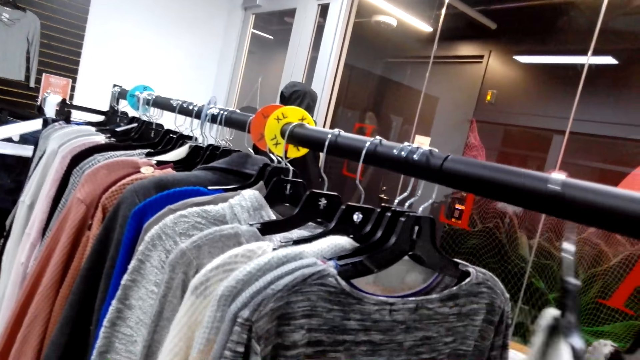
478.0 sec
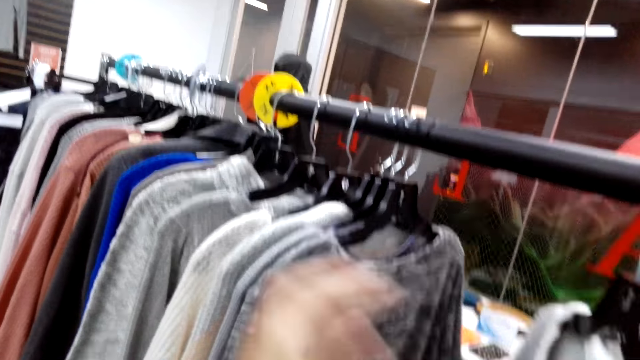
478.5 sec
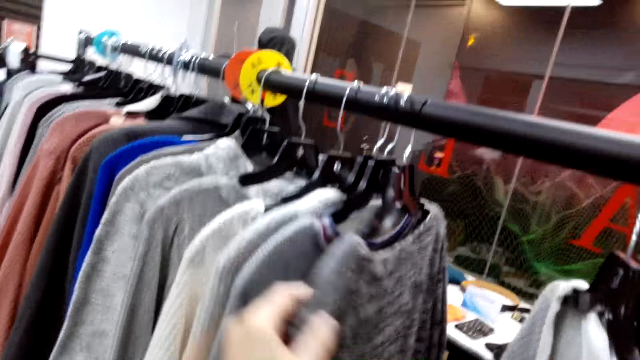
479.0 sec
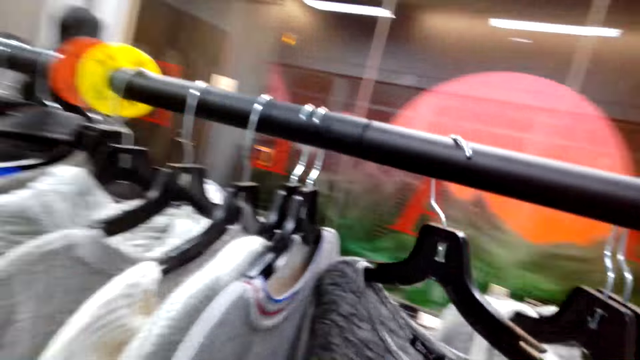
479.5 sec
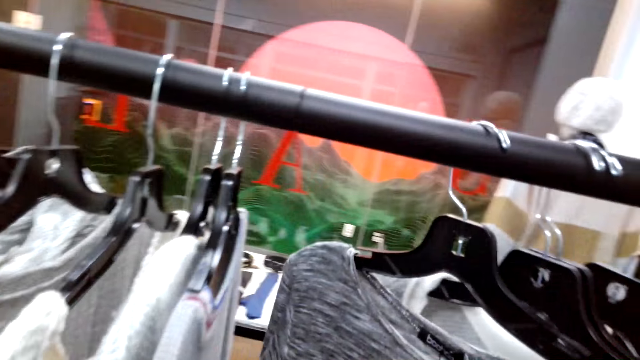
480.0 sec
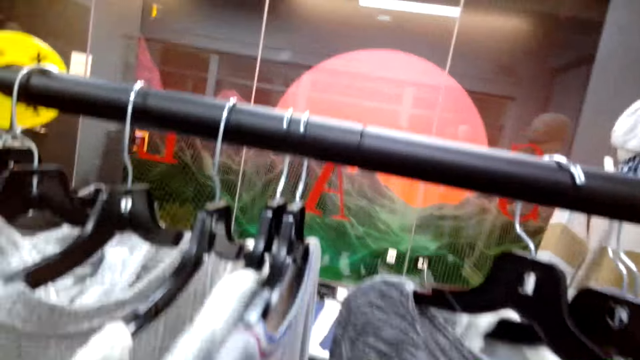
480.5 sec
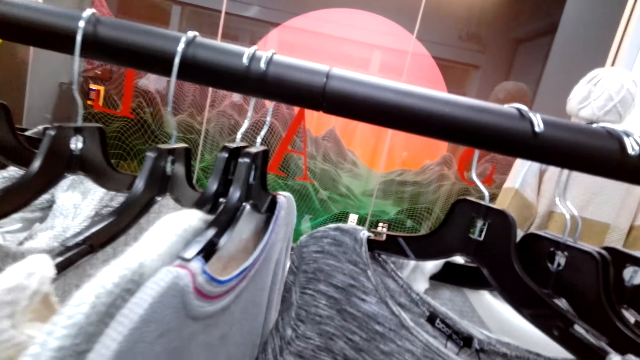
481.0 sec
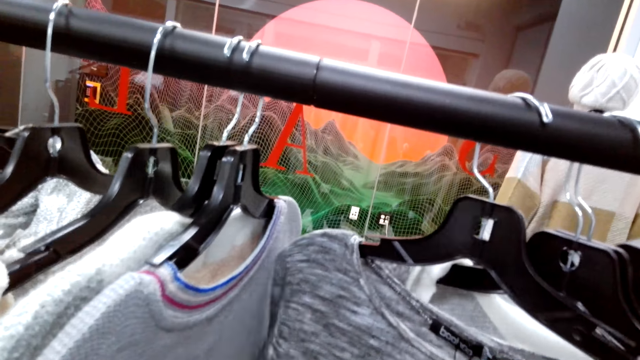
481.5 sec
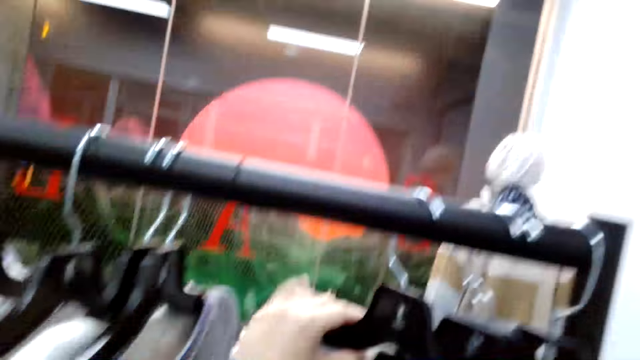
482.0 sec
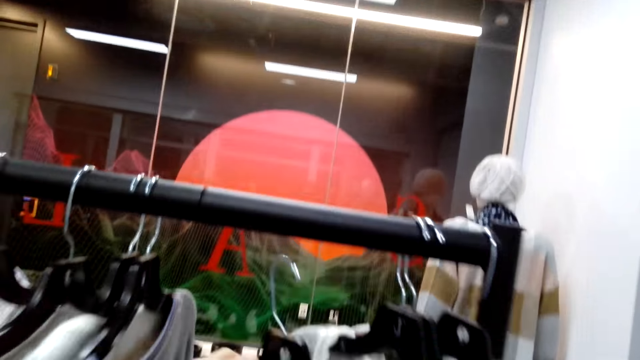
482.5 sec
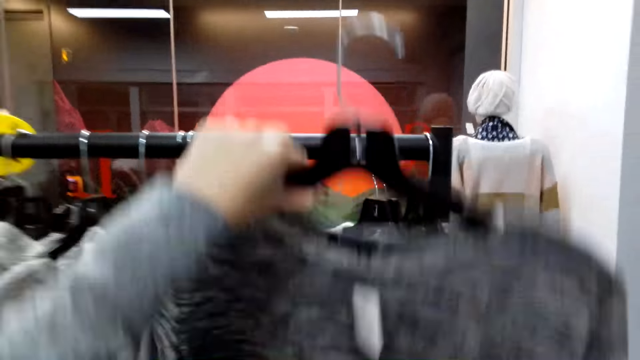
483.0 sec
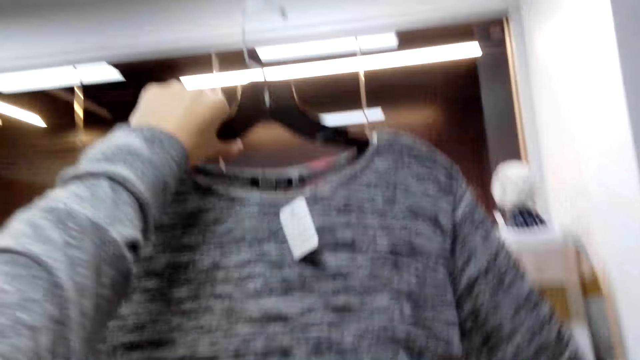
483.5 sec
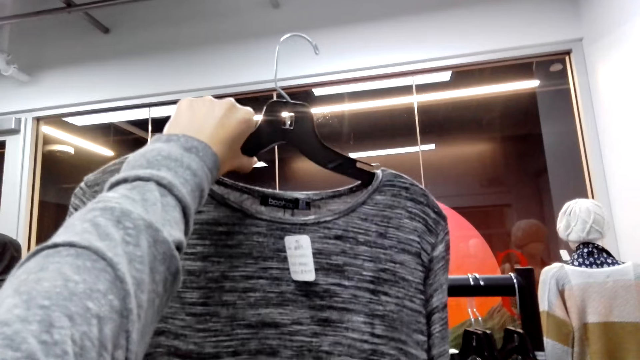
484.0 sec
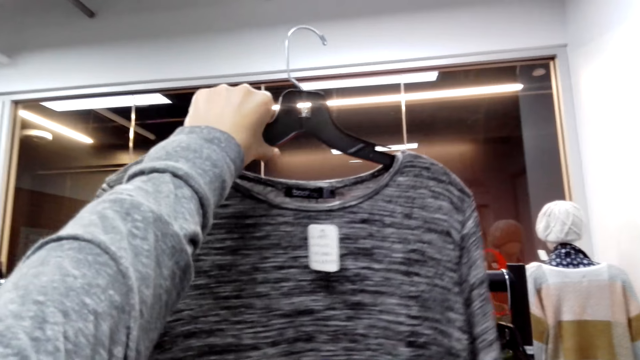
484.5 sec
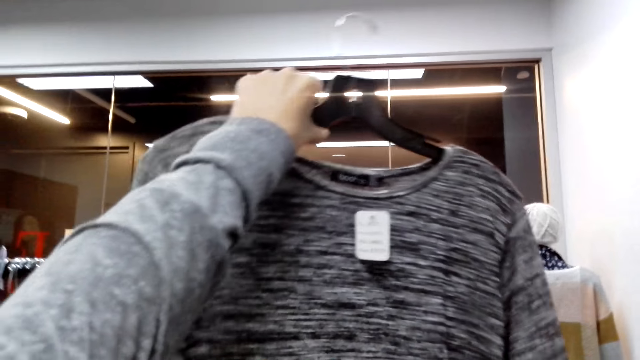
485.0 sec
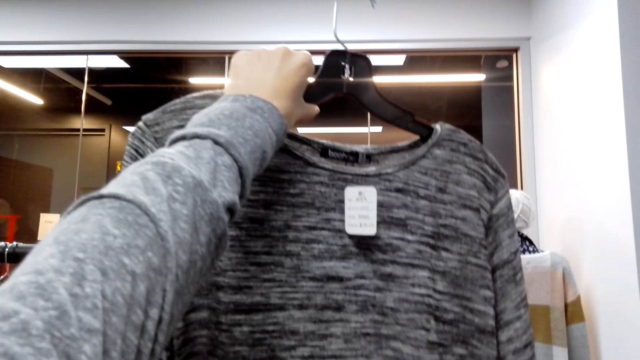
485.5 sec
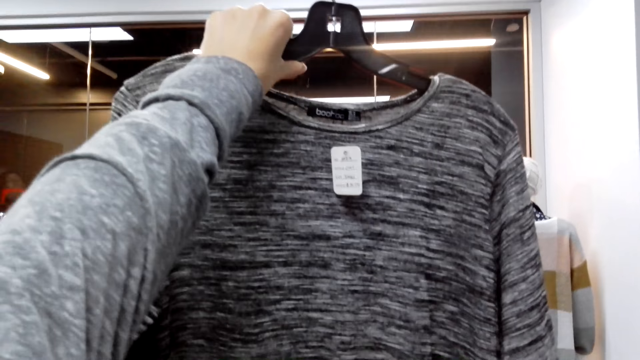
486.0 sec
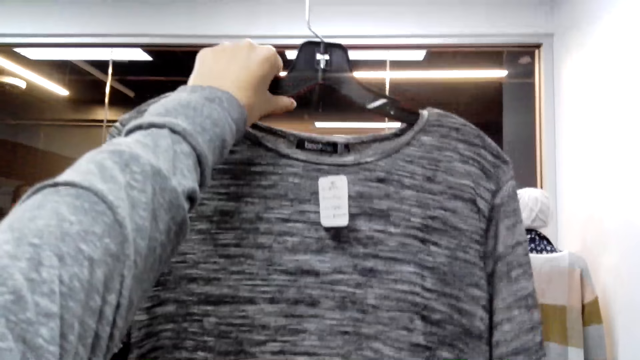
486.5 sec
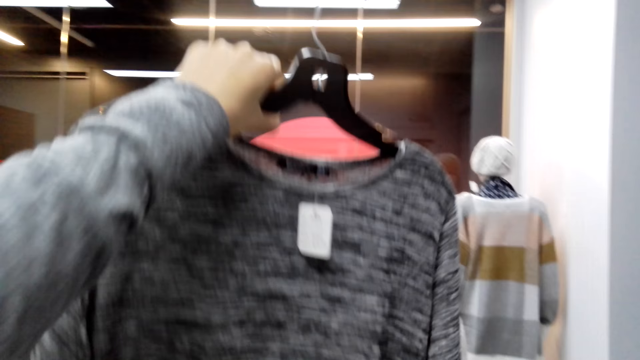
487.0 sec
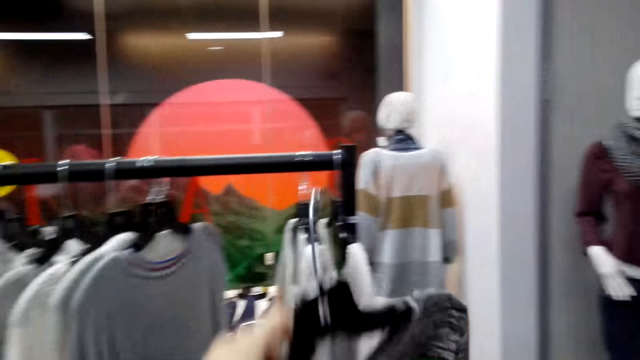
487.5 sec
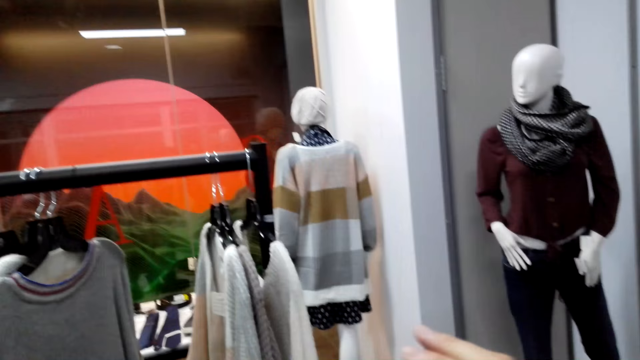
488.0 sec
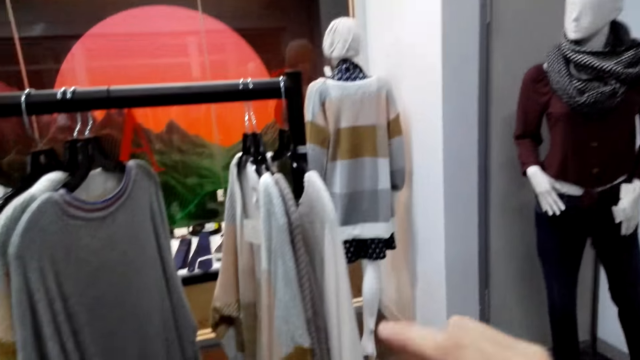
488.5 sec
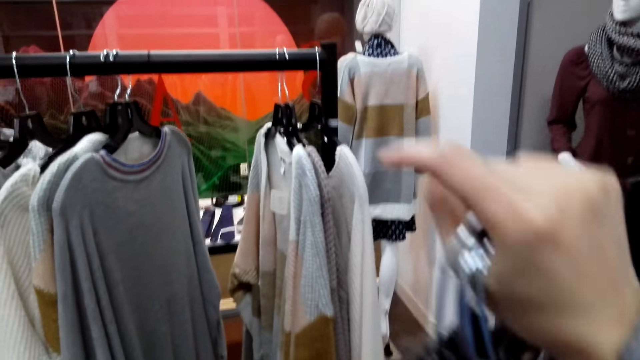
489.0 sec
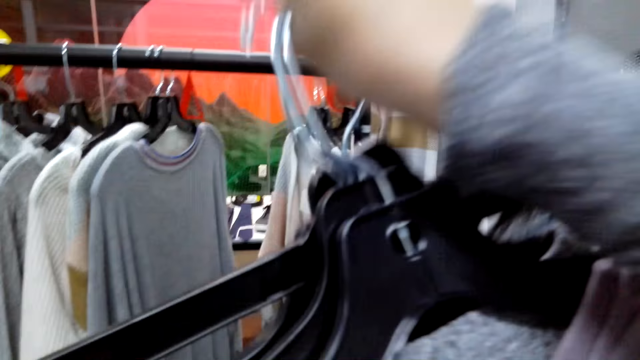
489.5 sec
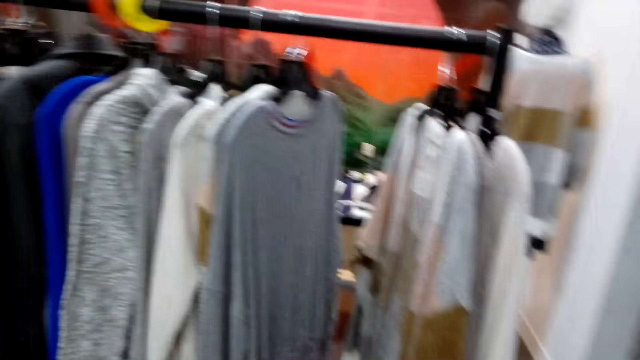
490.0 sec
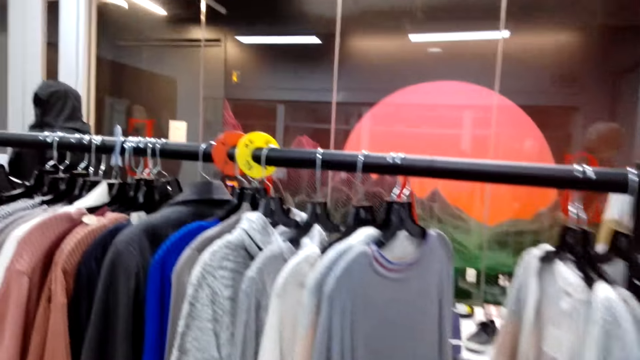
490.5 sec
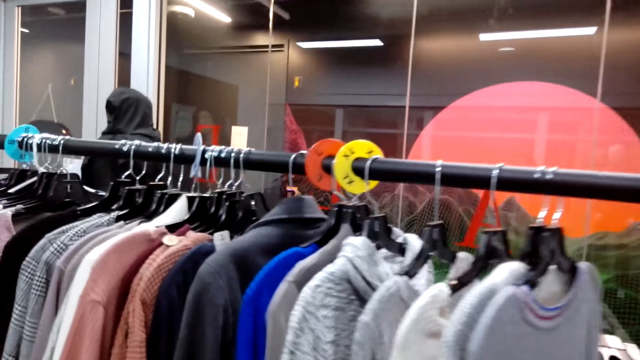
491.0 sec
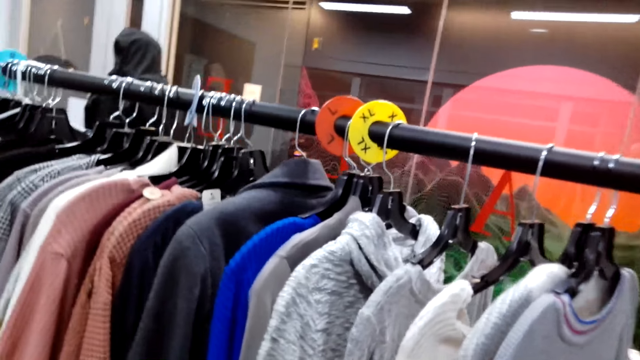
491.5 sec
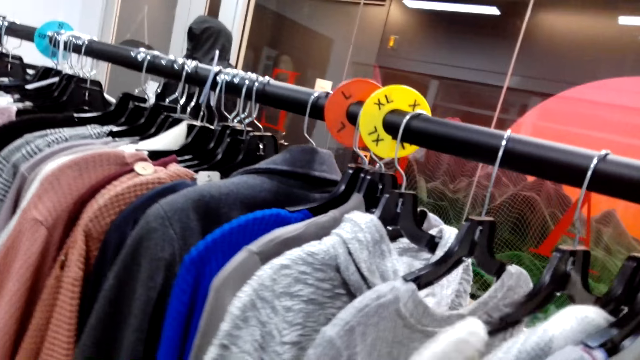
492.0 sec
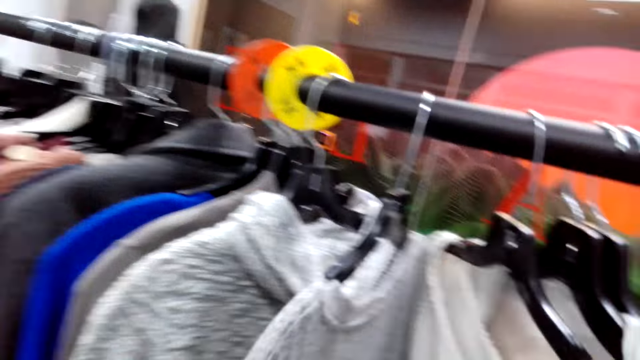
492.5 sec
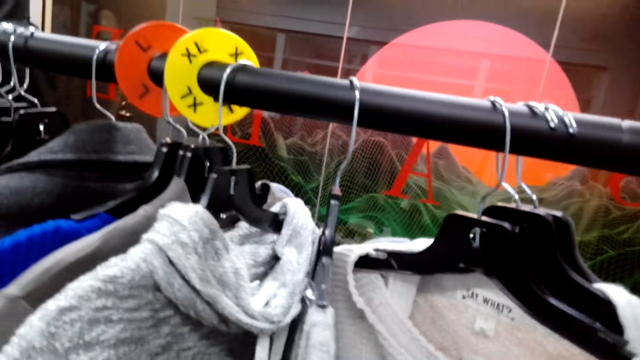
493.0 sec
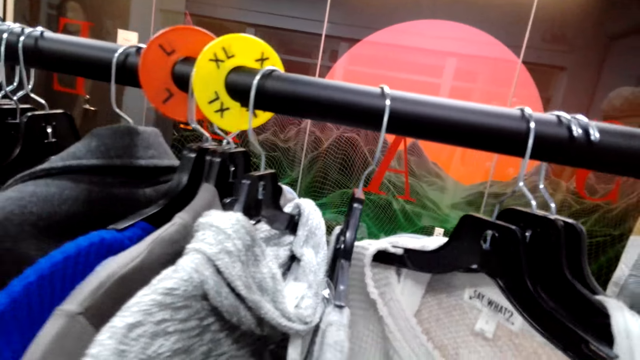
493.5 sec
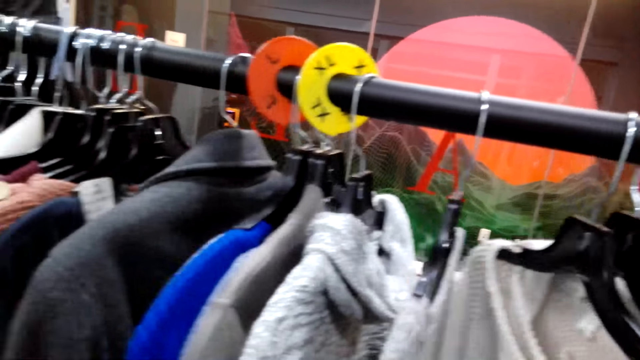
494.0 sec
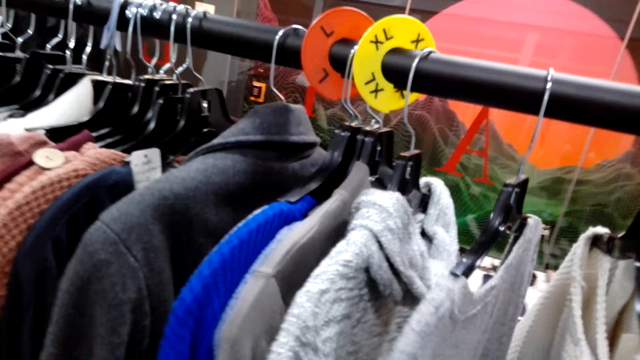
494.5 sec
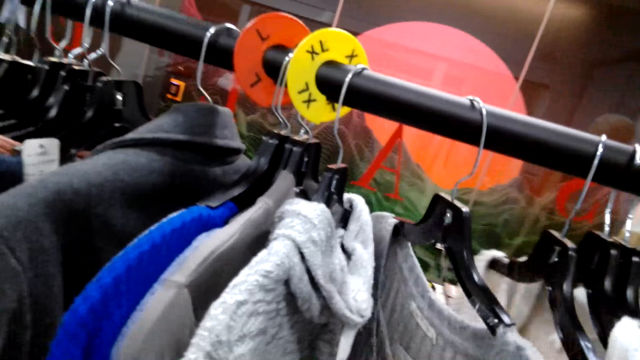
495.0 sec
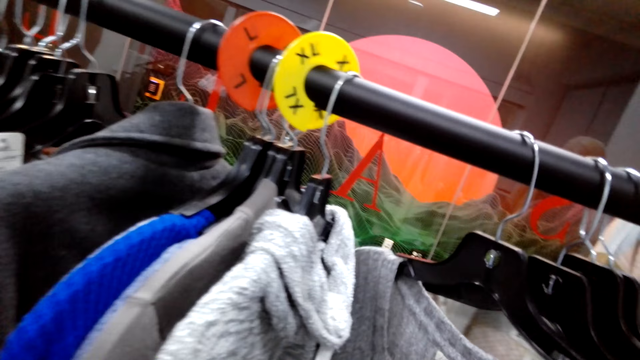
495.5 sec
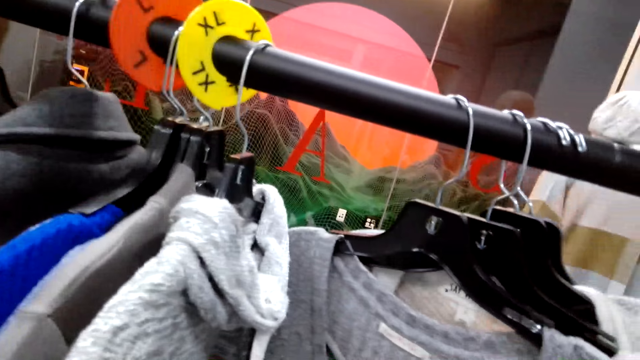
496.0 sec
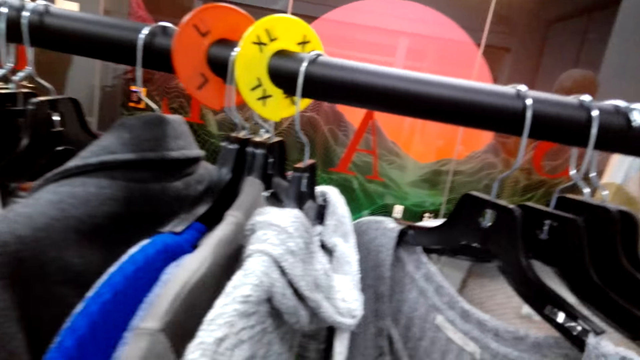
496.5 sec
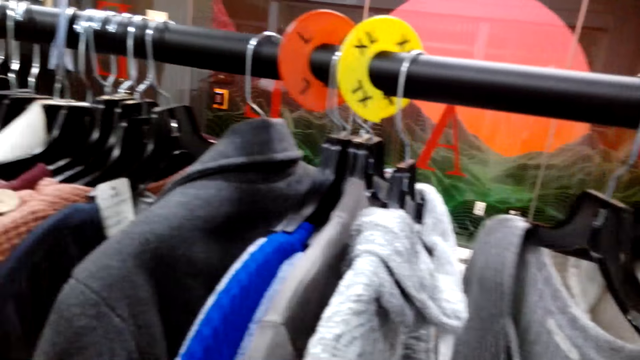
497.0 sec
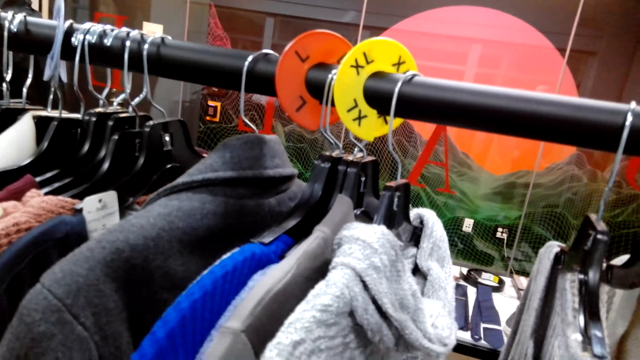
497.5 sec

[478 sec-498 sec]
The camera wearer picks up the sweater top from the hanging rack. They look at the sweater top and lift up the sweater. They put the sweater down, lift up the hanger, and fold the clothes on the hand. They look at the sweater top on the hanging rack and touch the sweater.
